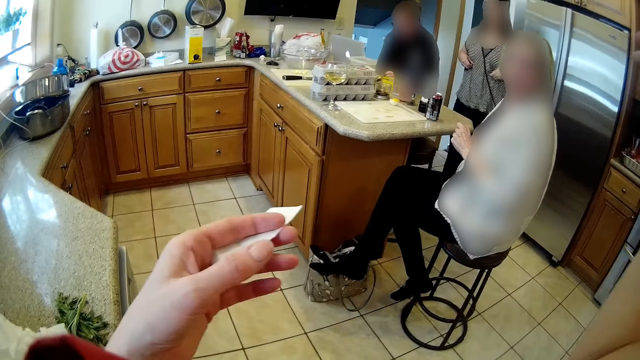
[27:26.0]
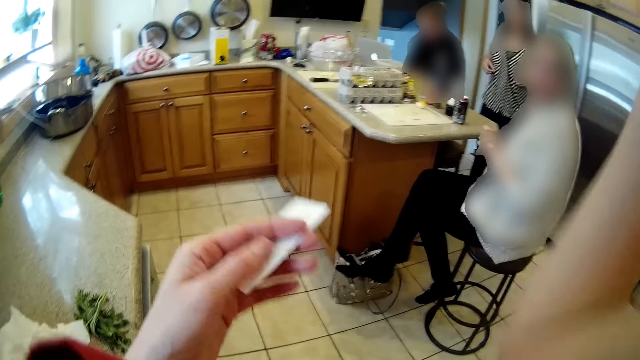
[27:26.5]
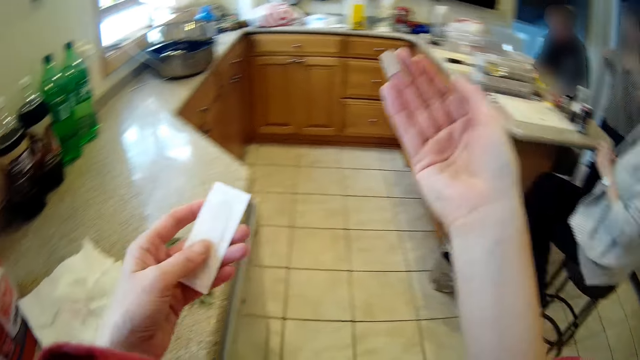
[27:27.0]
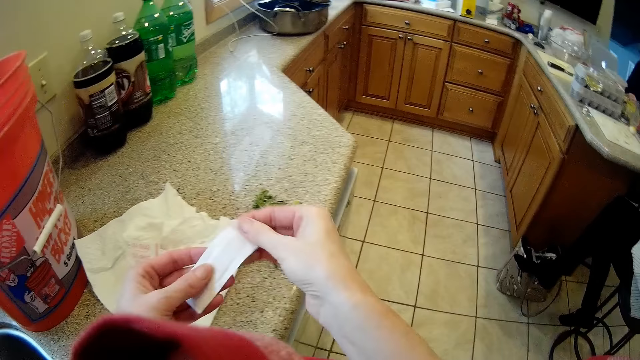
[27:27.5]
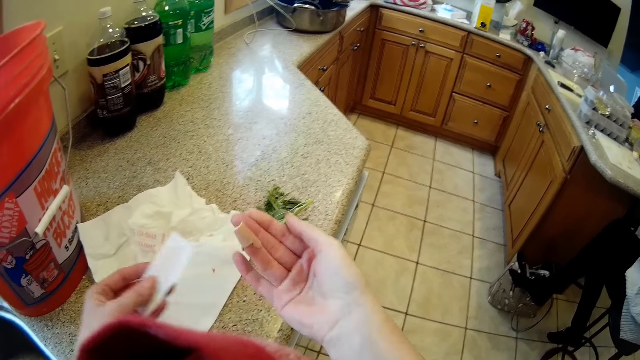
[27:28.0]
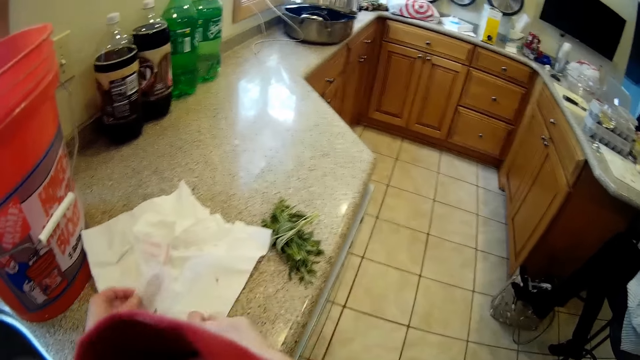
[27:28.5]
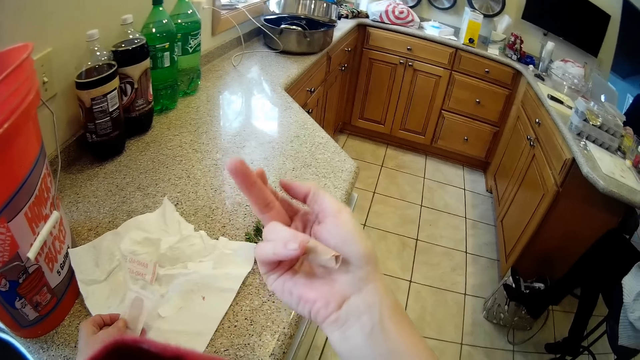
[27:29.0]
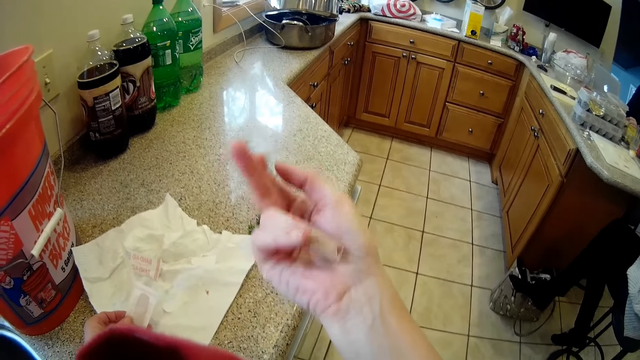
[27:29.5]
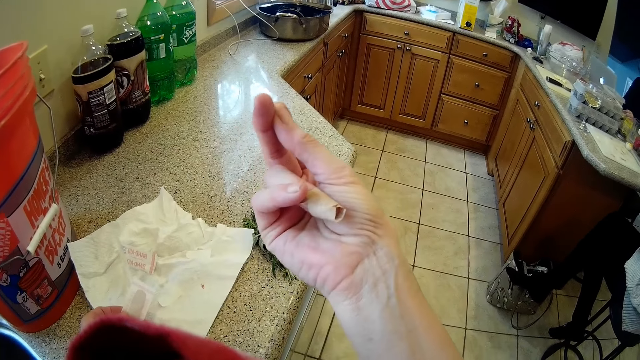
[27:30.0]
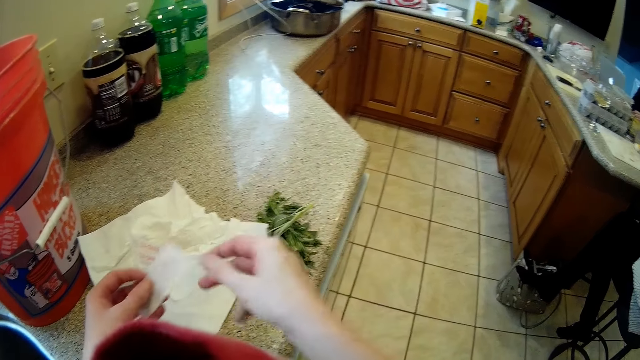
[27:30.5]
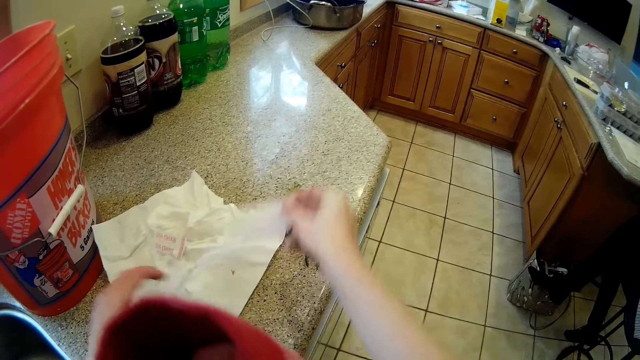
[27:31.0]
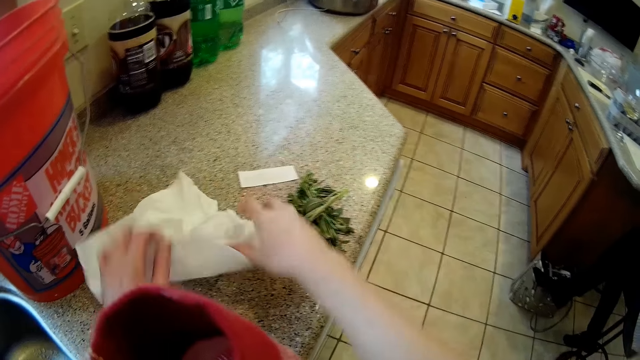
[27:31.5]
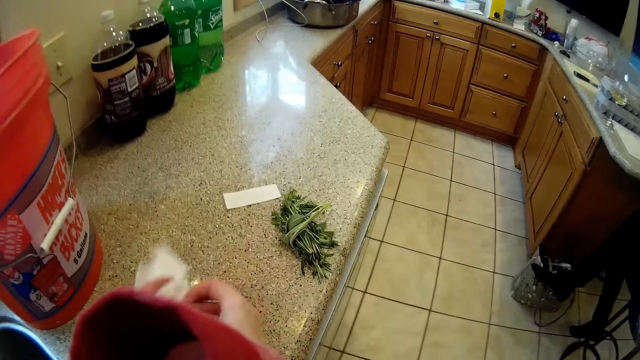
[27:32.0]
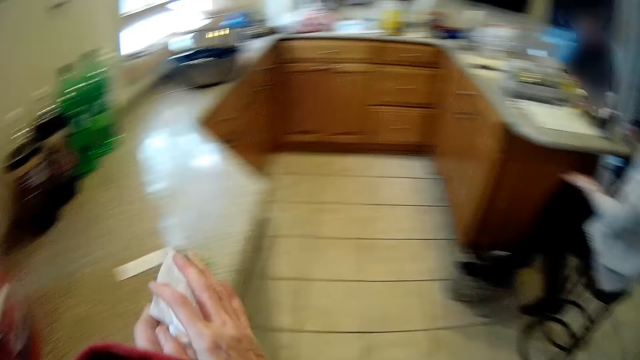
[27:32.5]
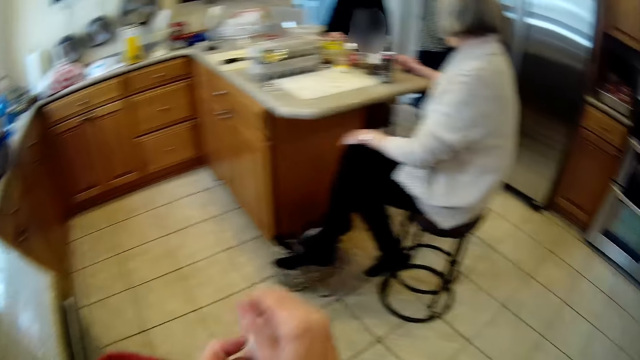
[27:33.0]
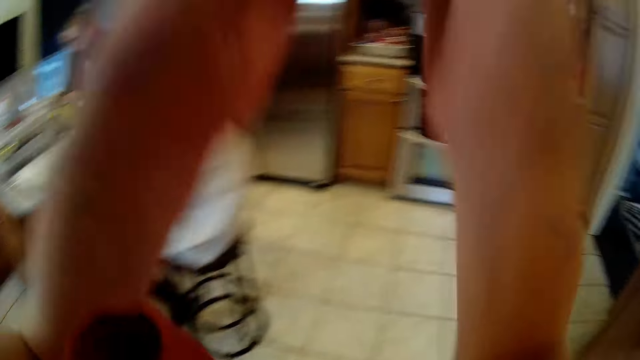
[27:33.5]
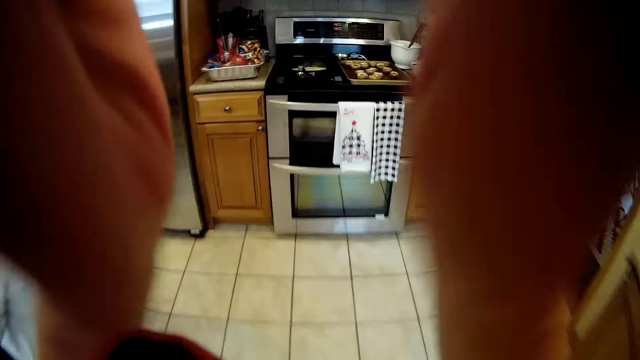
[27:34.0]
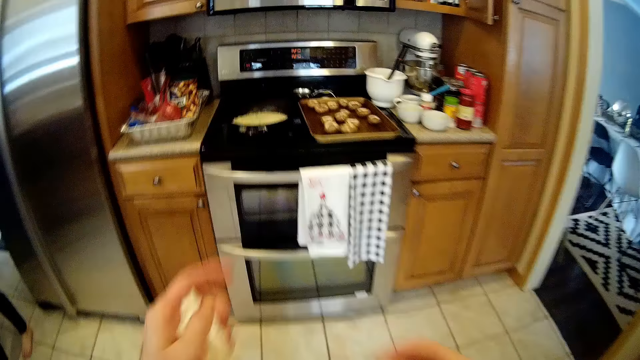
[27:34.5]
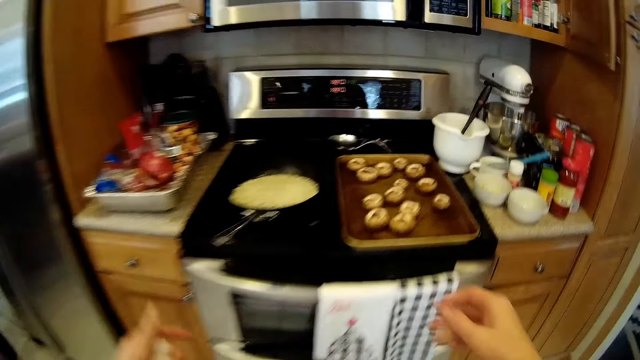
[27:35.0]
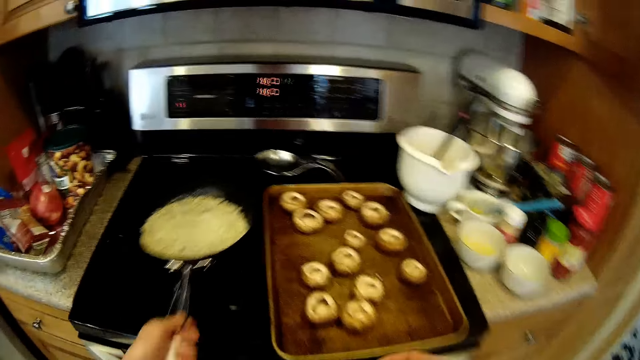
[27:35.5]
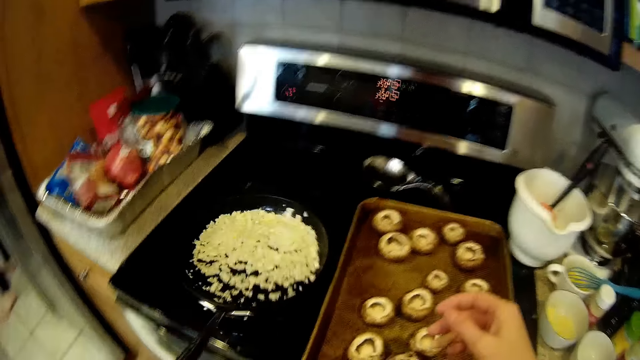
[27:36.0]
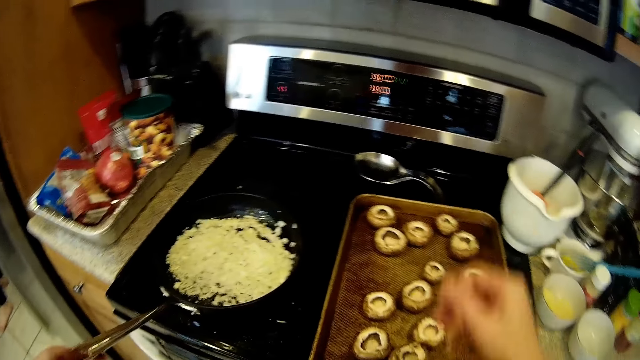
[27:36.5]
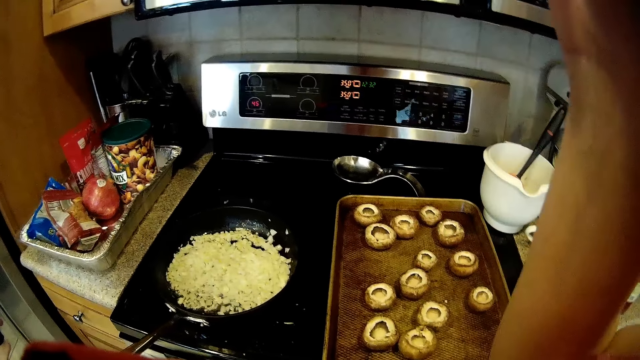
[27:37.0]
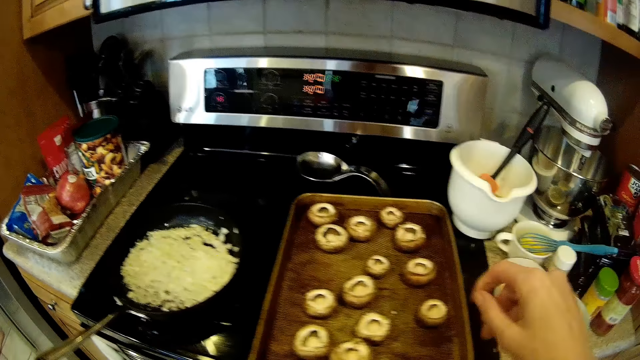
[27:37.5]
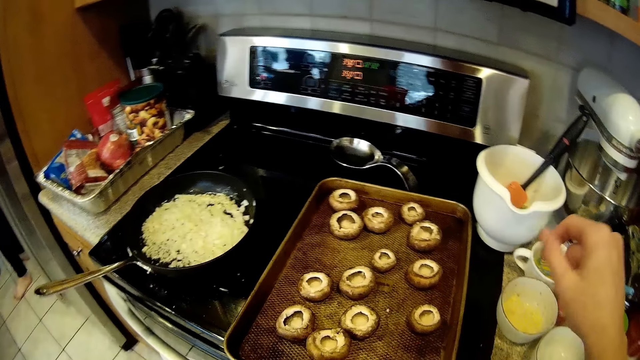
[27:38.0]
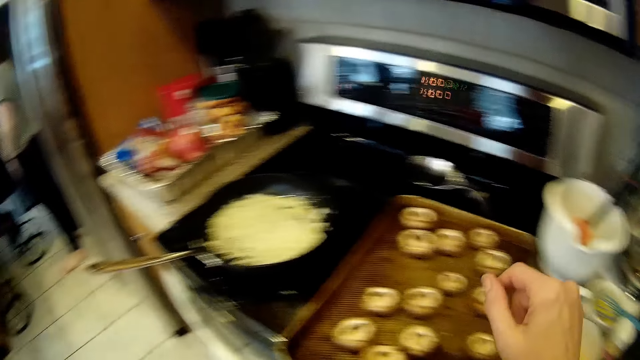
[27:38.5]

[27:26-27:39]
The camera wearer holds a finger plaster with her both hands. She cleans her right ring finger on the paper on the table. She passes the plaster from her left hand to her right hand. She places the plaster on the table. She squeezes the paper on the table with her both hands. She folds the wipes. She wipes the camera. She shakes a pan on the cooker with her left hand. She mixes food in the pan.

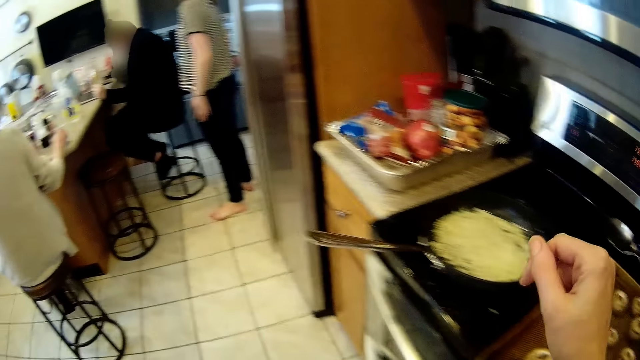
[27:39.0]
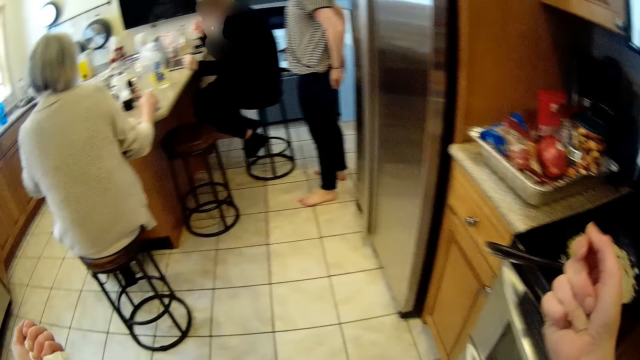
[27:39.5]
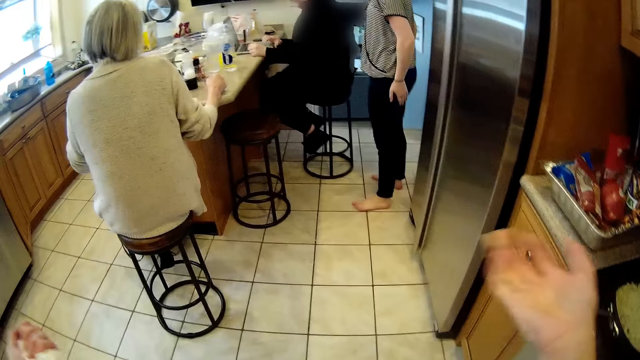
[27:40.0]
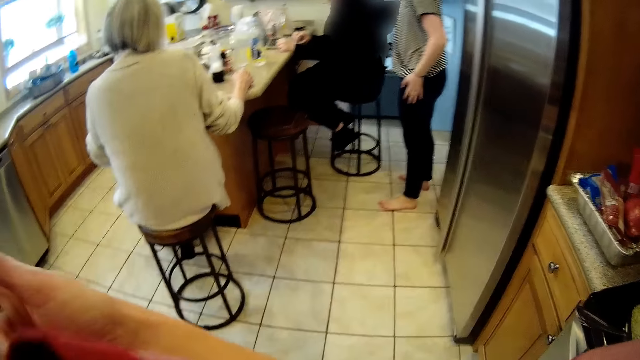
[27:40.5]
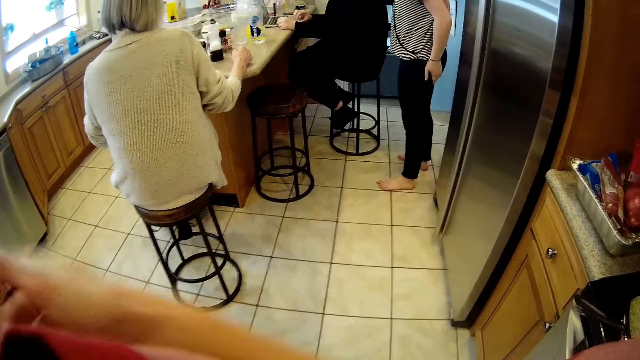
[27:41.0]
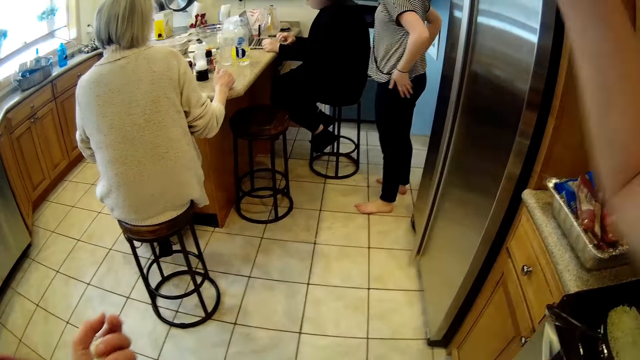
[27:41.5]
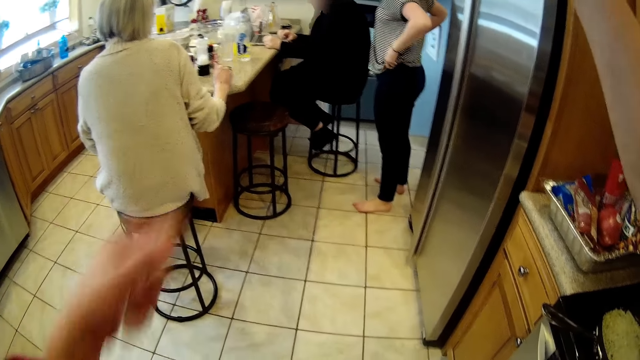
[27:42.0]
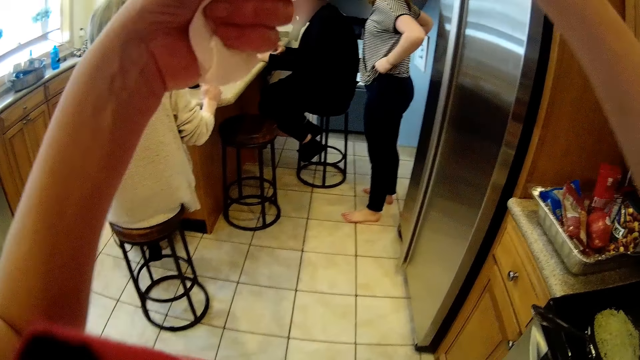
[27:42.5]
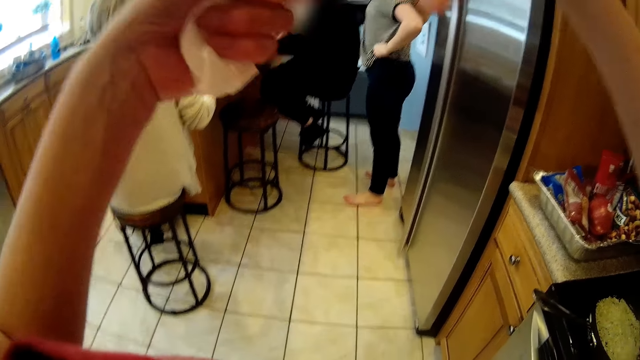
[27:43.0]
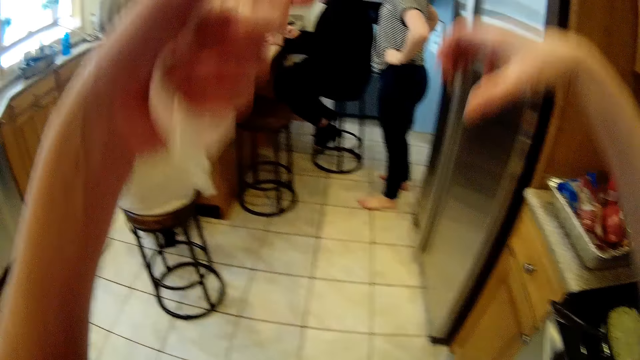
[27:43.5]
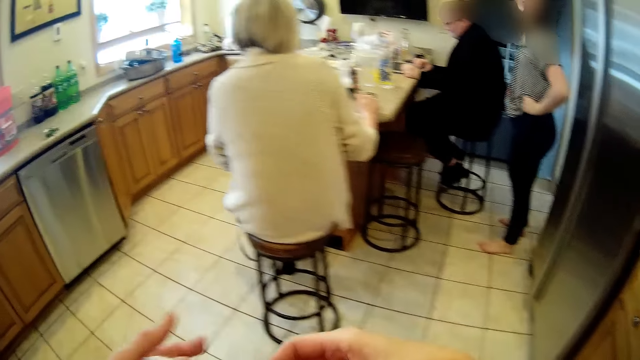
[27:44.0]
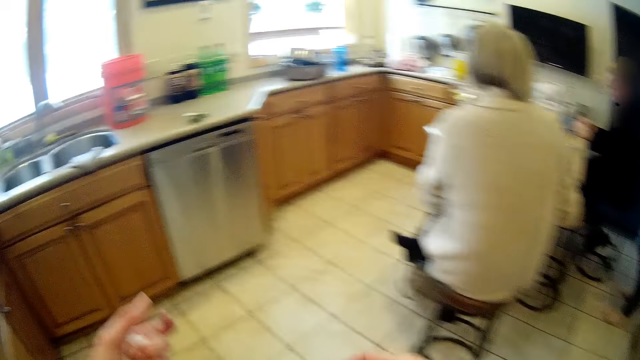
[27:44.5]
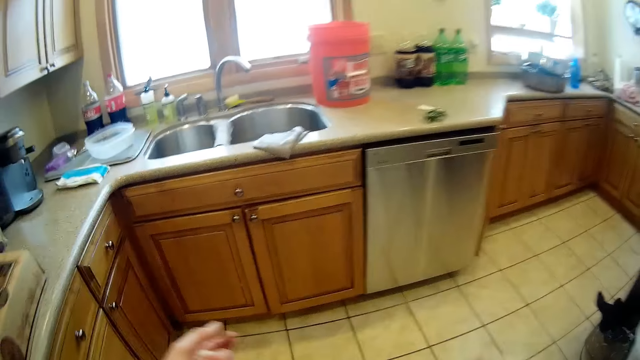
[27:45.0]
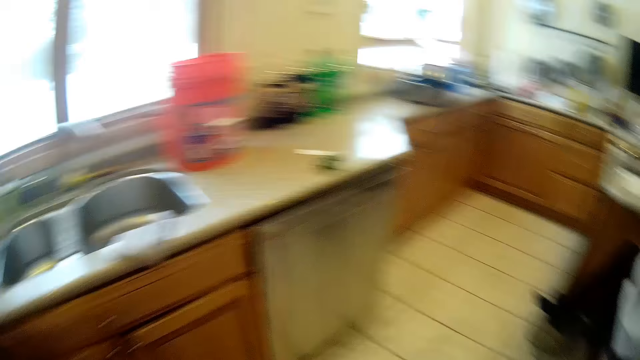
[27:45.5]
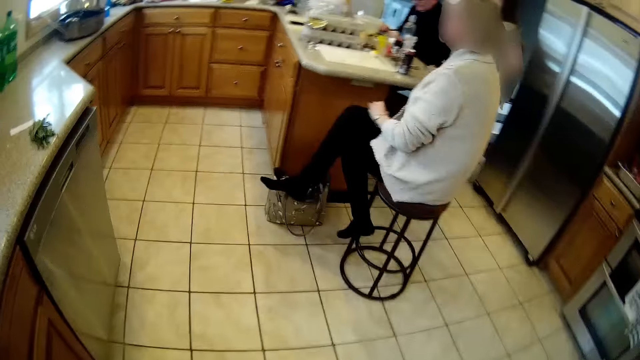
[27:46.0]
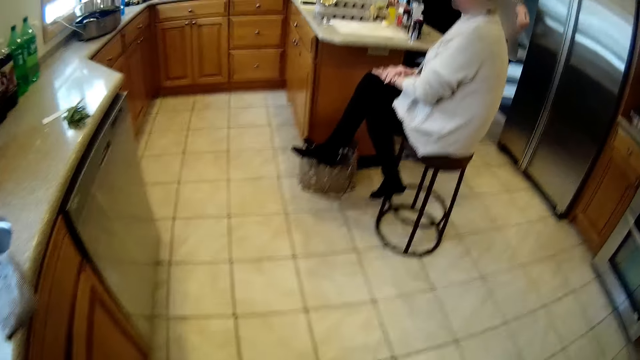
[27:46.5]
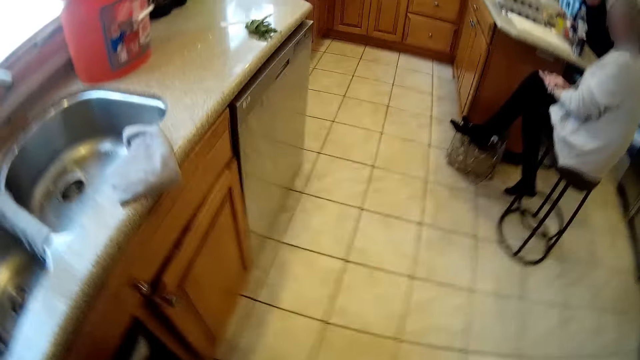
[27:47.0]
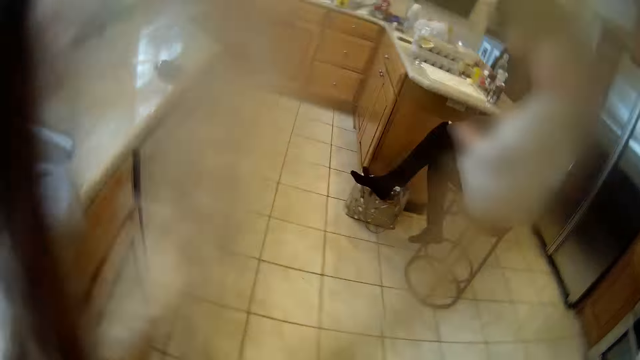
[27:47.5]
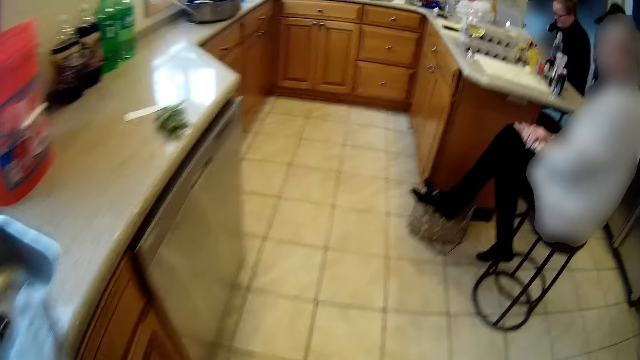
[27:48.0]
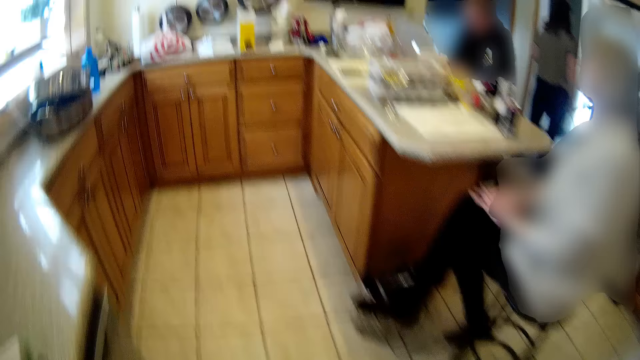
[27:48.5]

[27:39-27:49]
The camera wearer walks while talking to someone. They interact with the woman.
